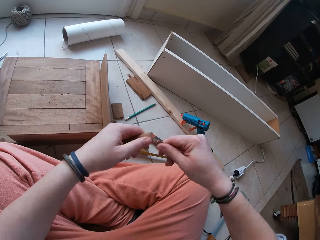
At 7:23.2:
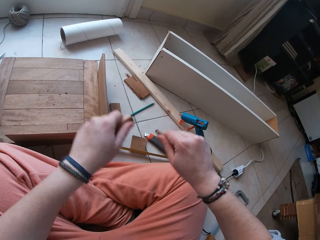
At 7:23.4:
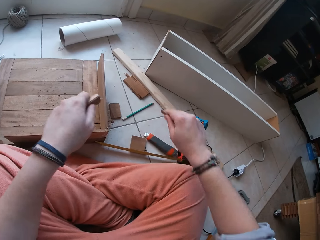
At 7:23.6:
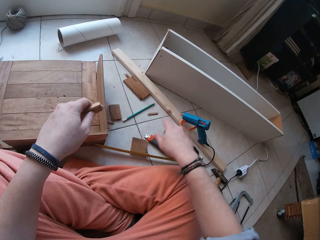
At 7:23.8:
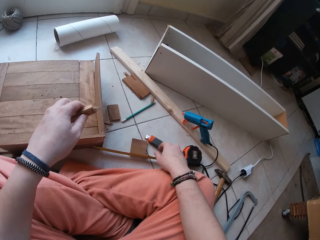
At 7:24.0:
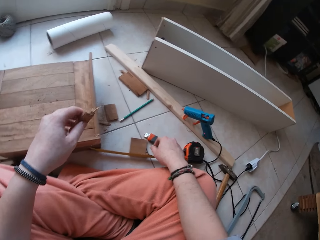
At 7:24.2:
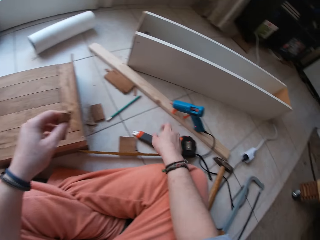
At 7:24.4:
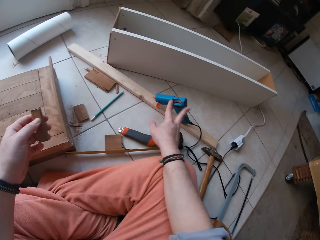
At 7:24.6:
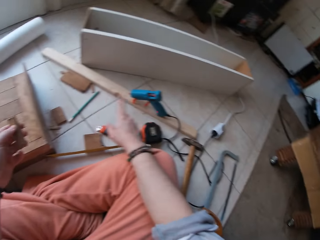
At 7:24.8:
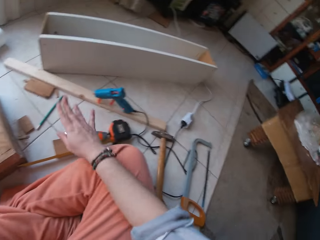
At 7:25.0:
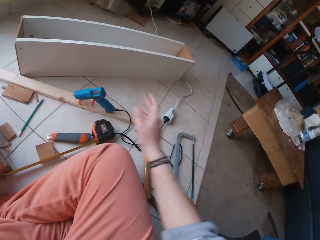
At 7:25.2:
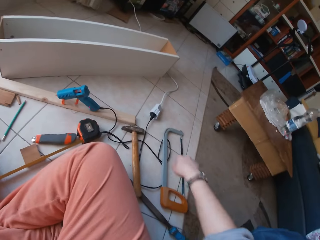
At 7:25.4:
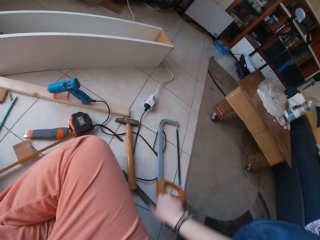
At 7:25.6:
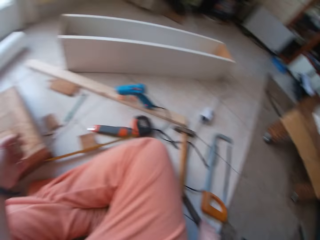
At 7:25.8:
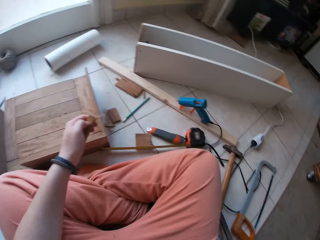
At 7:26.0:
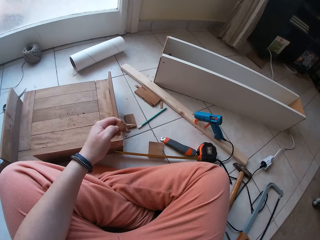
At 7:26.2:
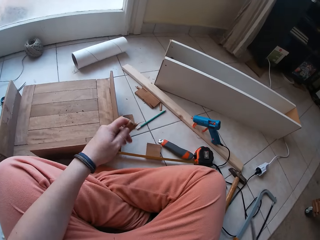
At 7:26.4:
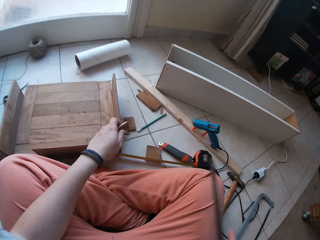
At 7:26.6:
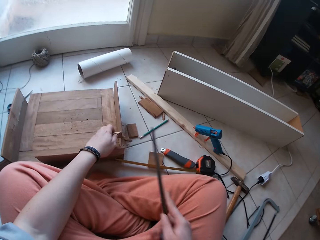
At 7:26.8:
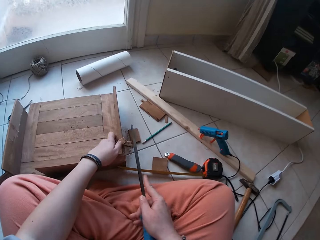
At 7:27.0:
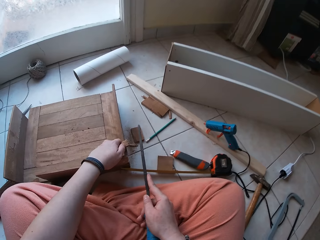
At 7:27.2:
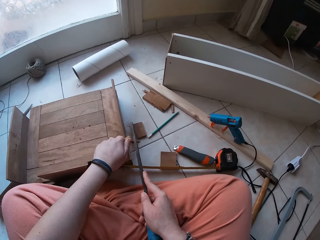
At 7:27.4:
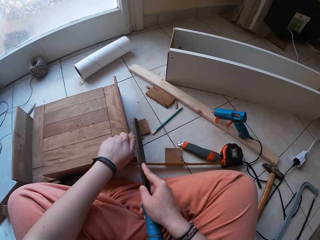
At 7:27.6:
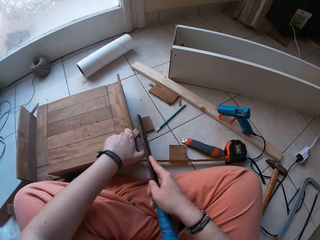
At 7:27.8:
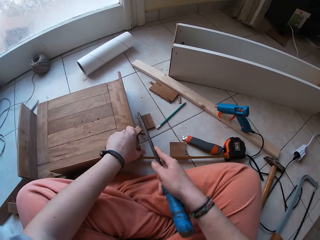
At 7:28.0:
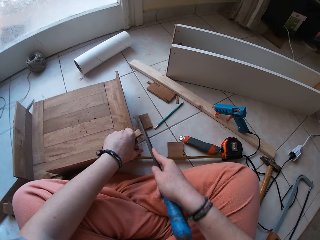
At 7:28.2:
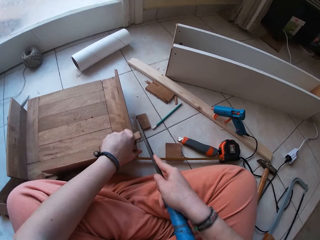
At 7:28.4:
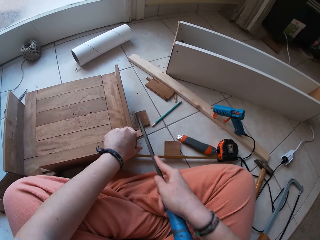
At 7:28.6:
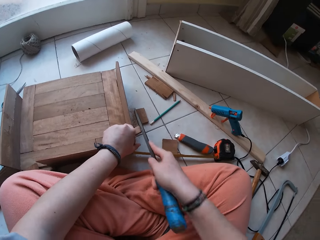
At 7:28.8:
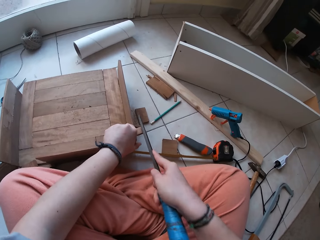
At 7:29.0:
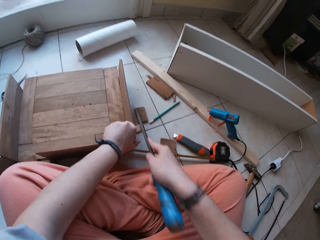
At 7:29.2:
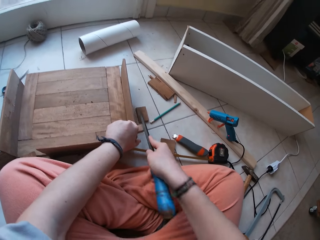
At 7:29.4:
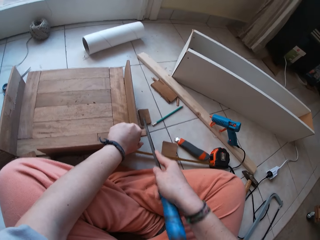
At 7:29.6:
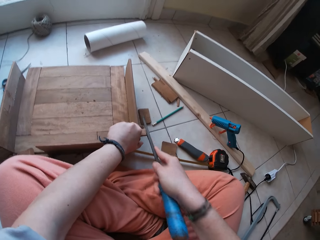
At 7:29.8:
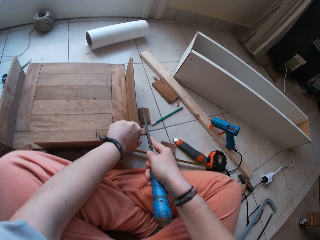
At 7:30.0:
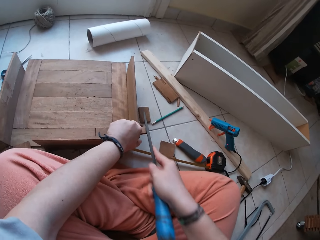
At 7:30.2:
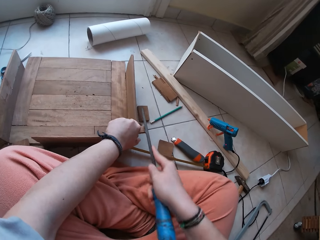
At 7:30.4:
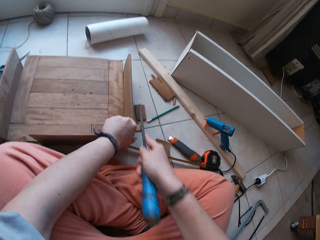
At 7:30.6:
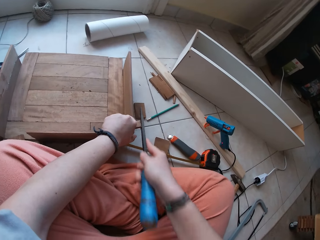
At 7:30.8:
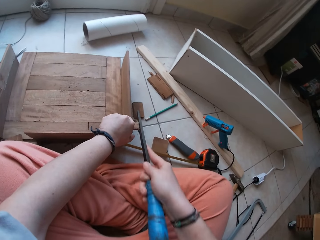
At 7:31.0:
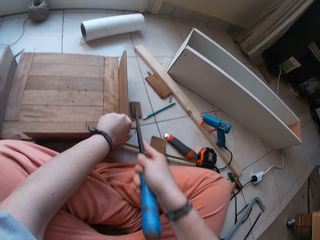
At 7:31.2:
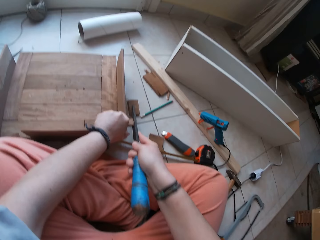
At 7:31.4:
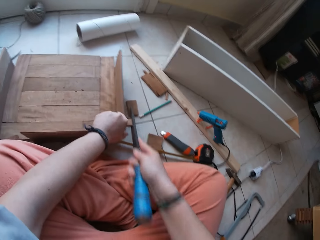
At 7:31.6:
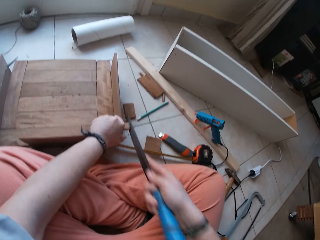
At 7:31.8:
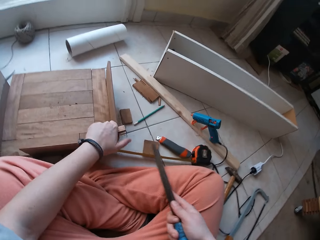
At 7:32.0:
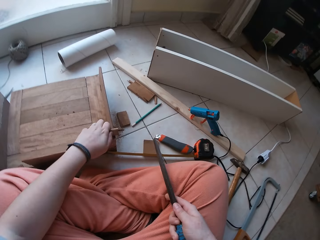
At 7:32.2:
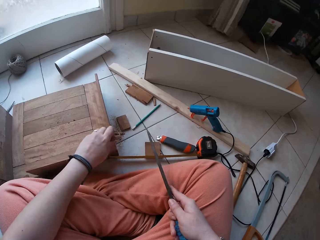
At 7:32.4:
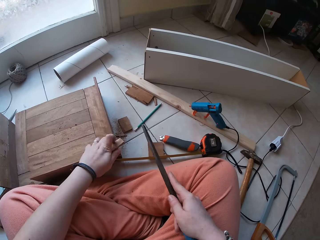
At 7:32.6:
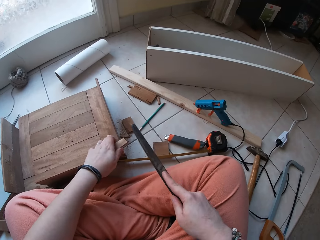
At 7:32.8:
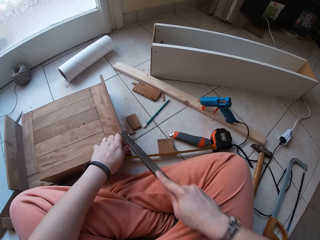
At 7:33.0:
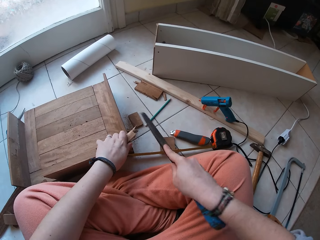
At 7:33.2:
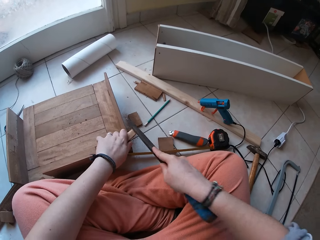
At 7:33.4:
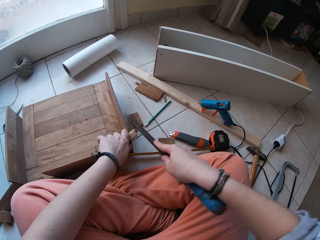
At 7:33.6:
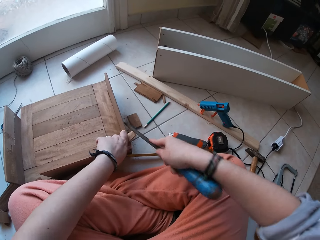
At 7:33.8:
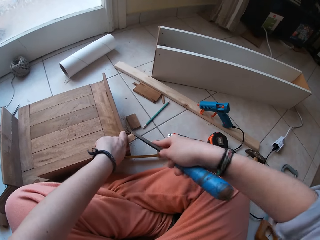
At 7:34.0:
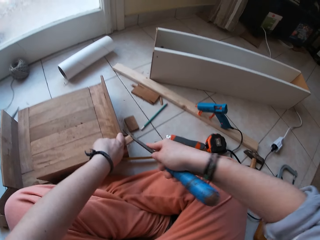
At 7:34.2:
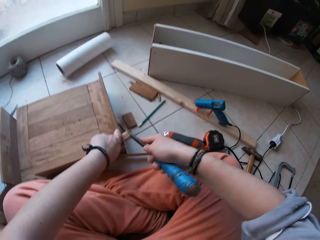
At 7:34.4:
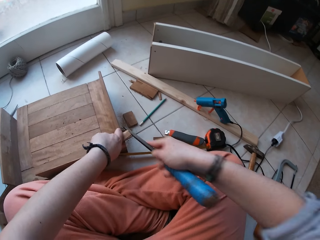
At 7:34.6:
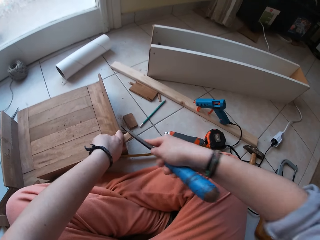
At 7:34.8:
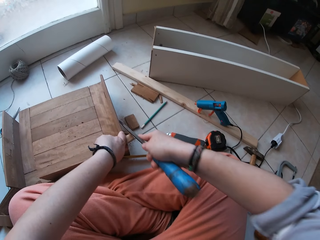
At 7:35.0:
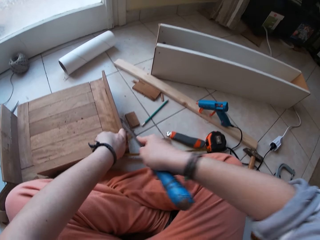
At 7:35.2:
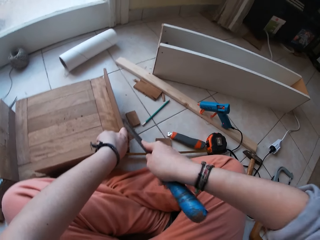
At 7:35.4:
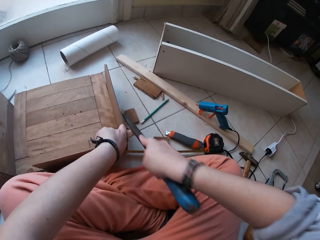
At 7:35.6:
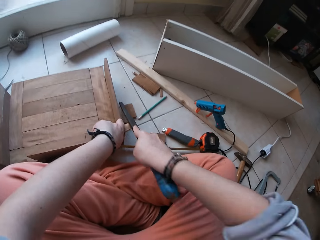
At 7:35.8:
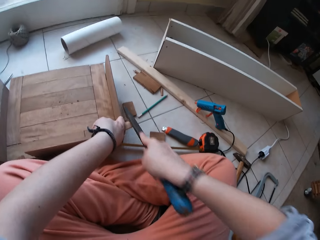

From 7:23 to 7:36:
The camera wearer drops the small wood on the ground with his left hand. He moves the right hand. He picks up the wood smoother or file from the ground with his left hand. He puts the wood down. He places the file on the wood. He removes a finger from the wood. He files the small wood with the wood smoother. He moves the file away. He turns the wood. He files the wood. He files the wood again.

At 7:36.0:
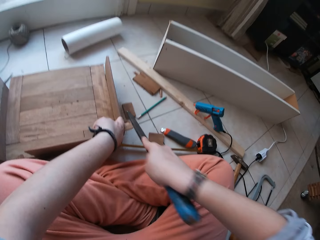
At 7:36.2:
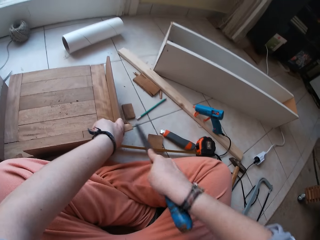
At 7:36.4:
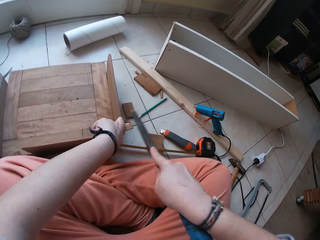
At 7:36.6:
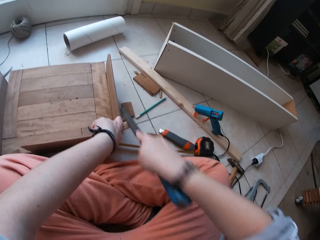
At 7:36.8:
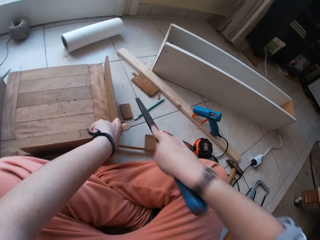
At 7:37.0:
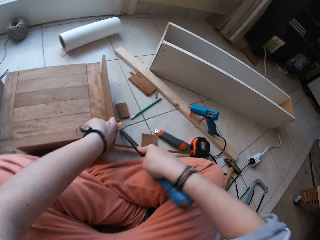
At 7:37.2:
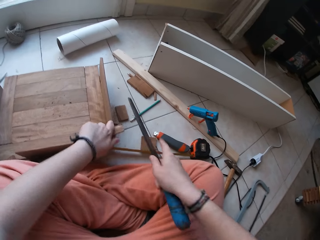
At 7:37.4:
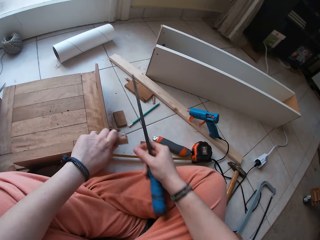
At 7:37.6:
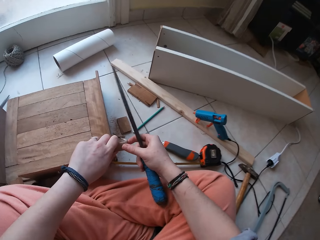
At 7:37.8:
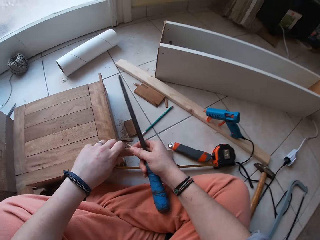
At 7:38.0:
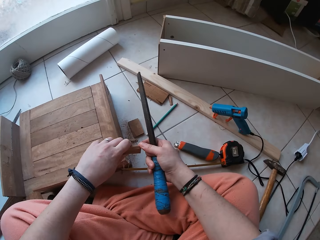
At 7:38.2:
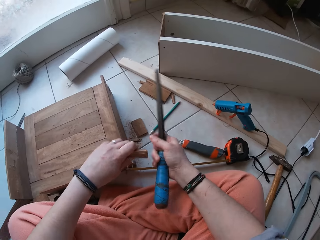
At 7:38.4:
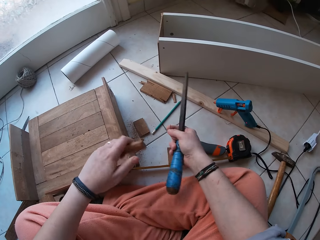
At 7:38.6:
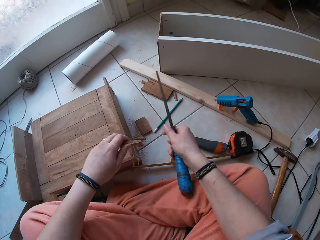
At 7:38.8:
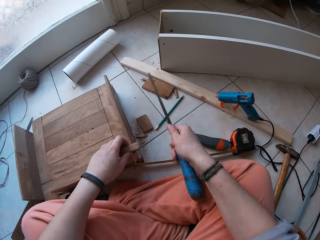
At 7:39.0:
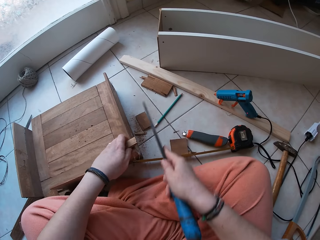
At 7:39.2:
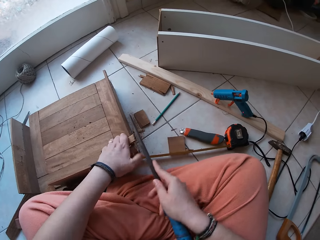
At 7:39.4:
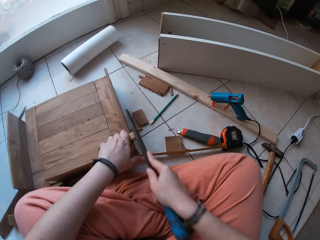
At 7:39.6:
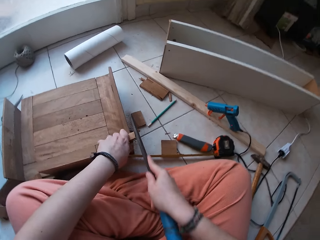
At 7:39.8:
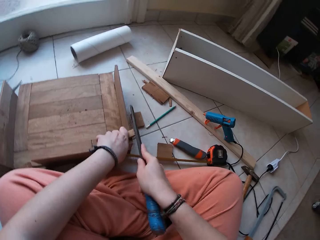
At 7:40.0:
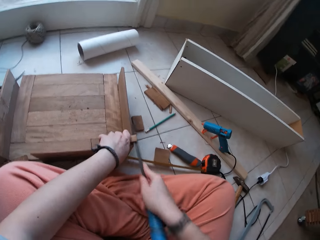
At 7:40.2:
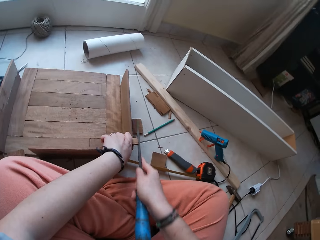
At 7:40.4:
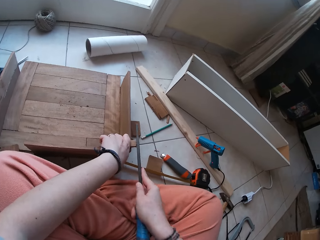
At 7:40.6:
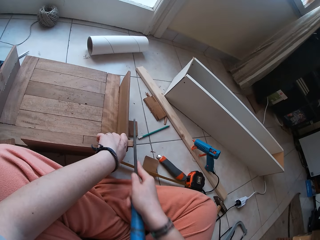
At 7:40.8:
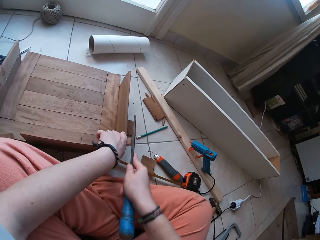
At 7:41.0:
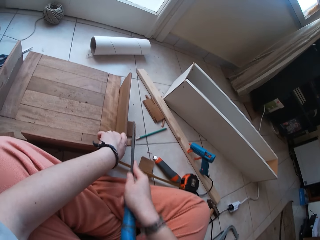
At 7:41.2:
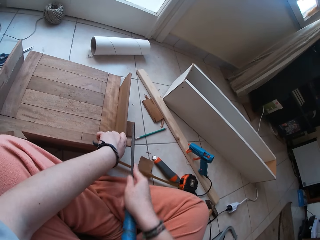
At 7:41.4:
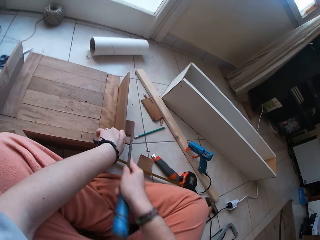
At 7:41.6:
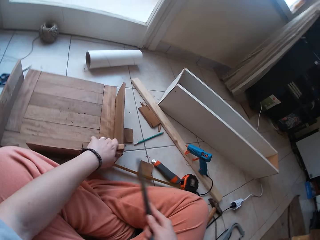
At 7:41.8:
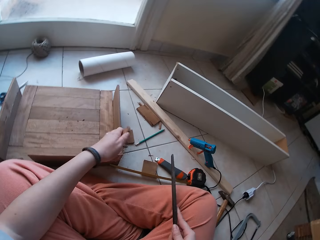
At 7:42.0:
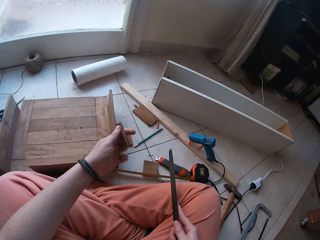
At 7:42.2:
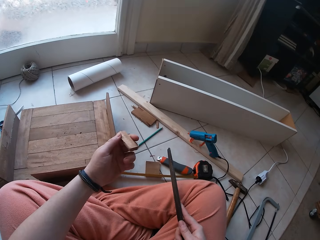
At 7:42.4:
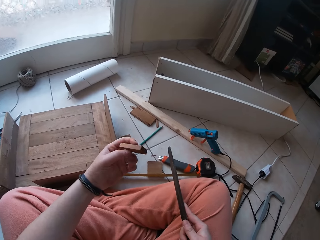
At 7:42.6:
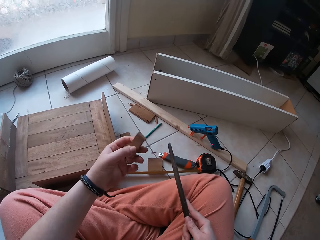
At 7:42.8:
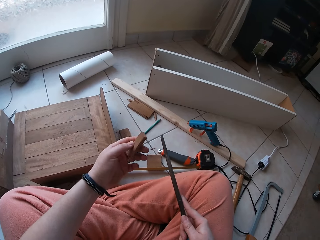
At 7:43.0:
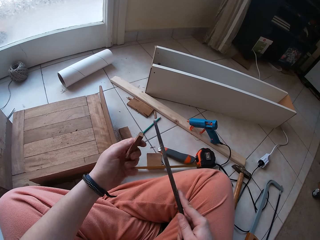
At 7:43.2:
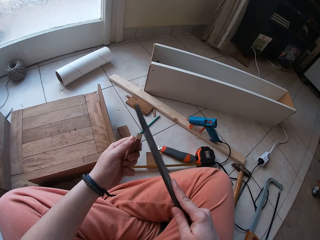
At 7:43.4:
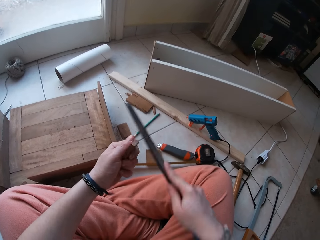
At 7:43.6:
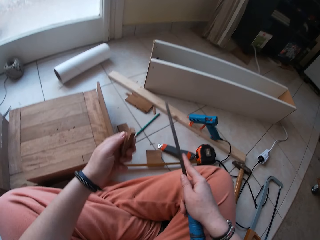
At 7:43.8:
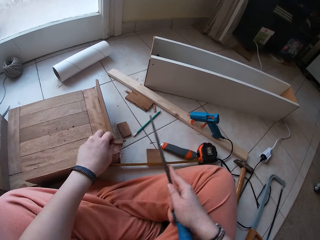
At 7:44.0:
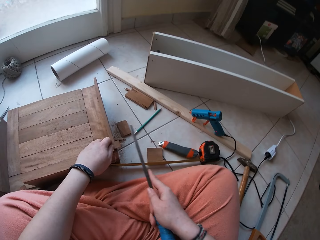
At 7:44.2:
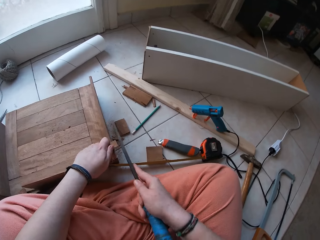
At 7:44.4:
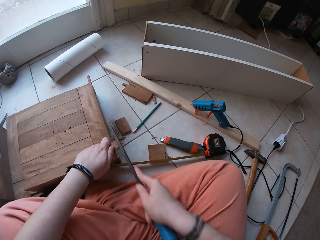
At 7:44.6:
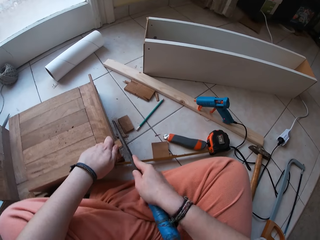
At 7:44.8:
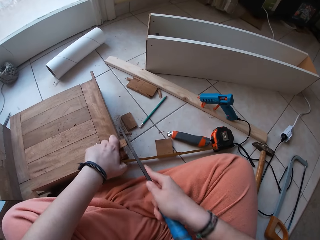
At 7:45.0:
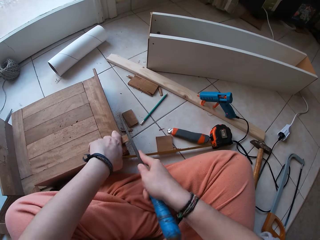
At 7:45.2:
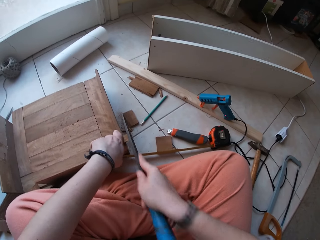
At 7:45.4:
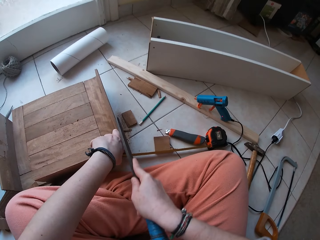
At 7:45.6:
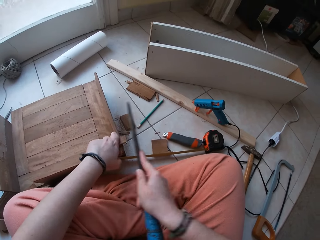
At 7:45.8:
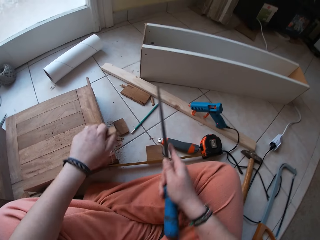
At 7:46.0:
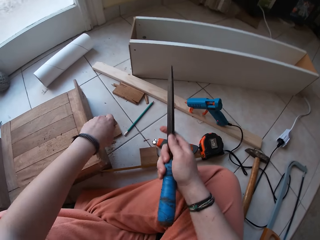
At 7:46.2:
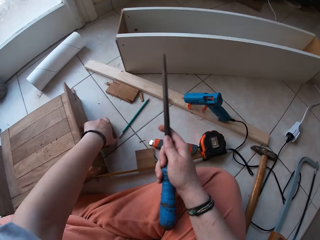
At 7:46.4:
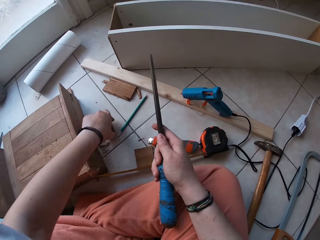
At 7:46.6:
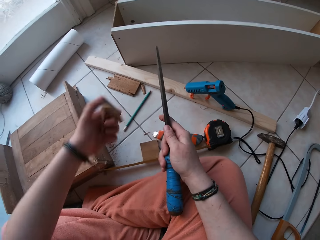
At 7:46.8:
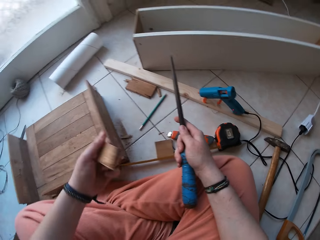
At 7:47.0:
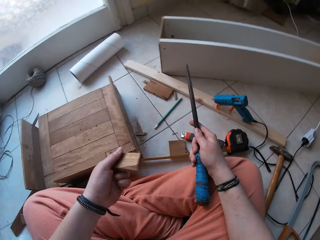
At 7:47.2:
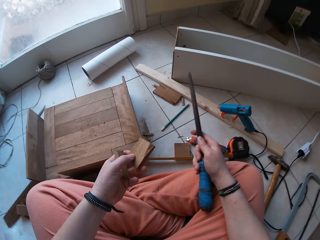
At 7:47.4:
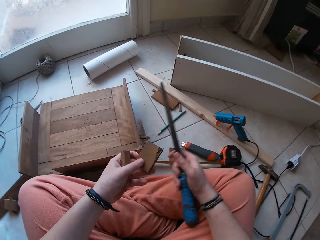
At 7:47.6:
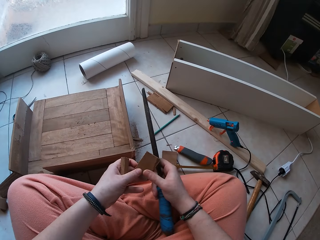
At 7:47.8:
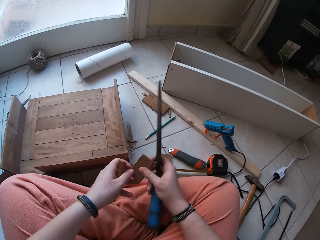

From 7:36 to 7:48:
The camera wearer moves the file away. He files the wood. He moves the file away from the wood. He rubs the floor with the file. He lifts the wood. He breaks the wood. He drops the wood. He files the wood. He files the wood again. He moves the file away. He lifts the wood. He flips the wood with his left hand. He turns the wood. He turns the wood again. He files the wood. He puts the wood down. He files the small wood with the wood smoother. He moves the file away. He picks up a small wood from the ground with his left hand.
